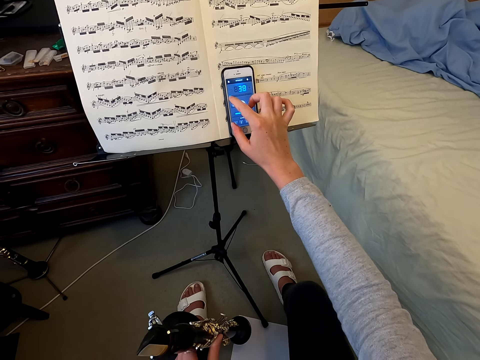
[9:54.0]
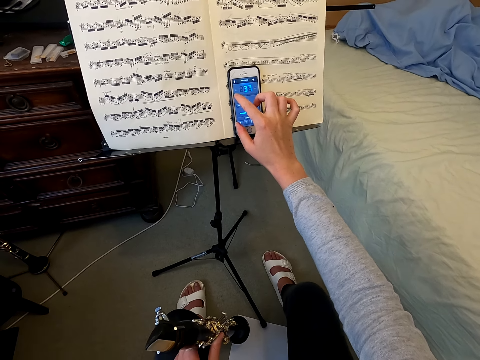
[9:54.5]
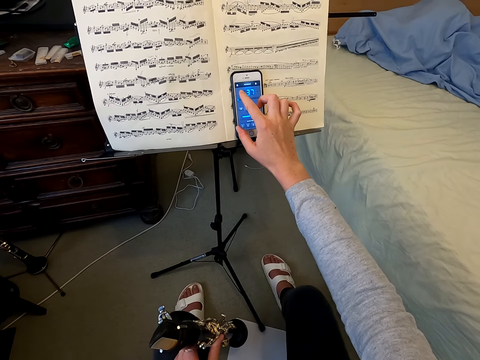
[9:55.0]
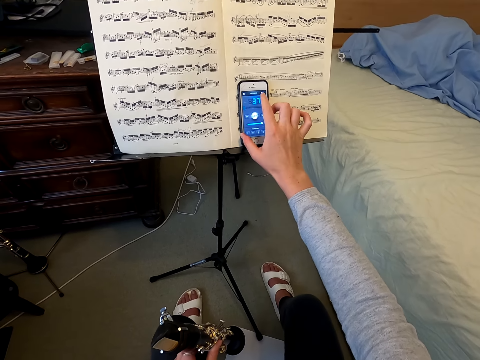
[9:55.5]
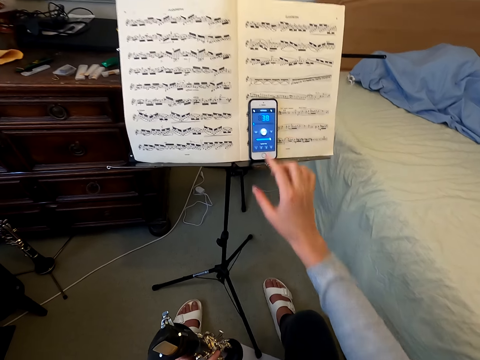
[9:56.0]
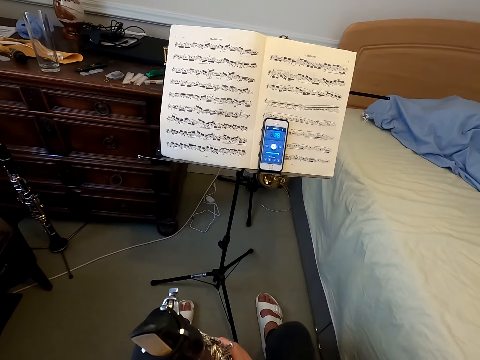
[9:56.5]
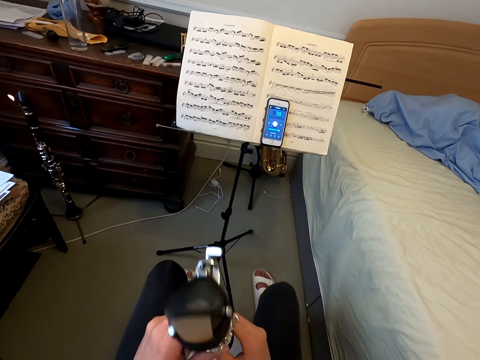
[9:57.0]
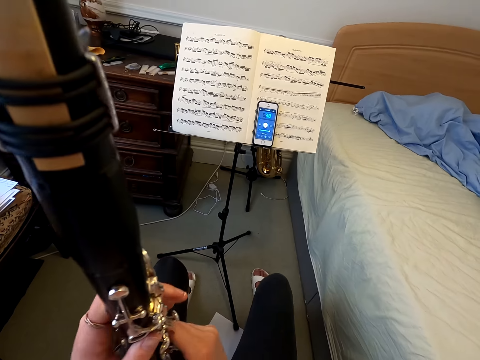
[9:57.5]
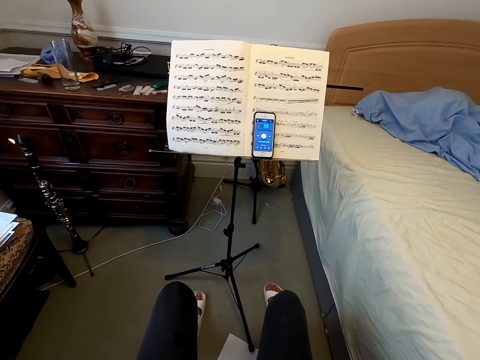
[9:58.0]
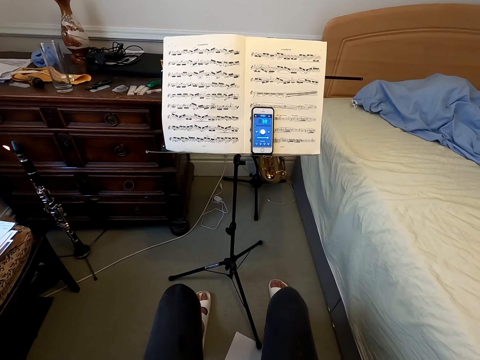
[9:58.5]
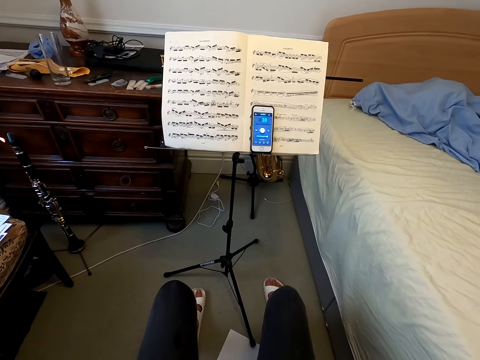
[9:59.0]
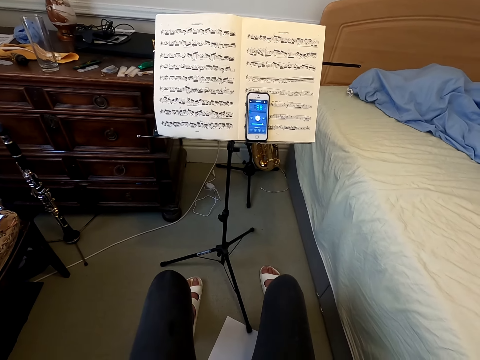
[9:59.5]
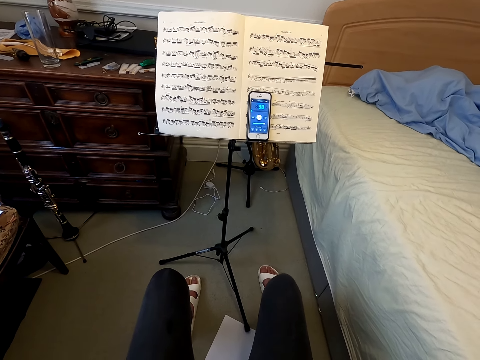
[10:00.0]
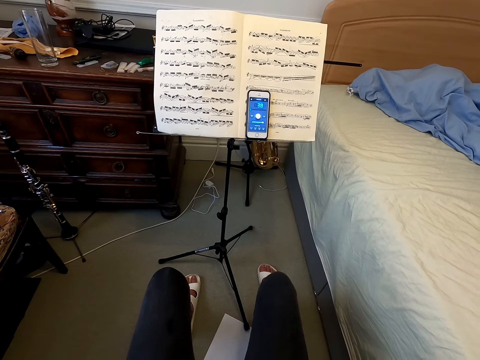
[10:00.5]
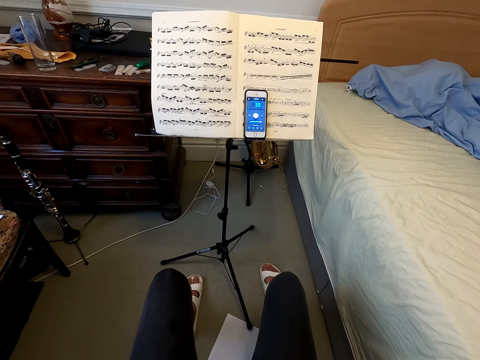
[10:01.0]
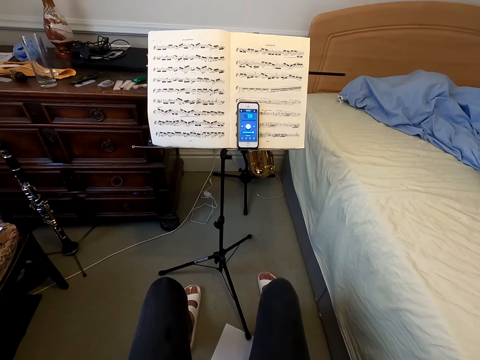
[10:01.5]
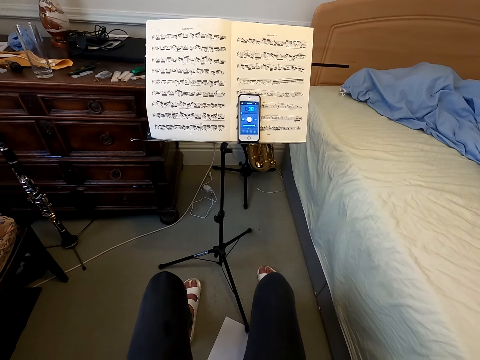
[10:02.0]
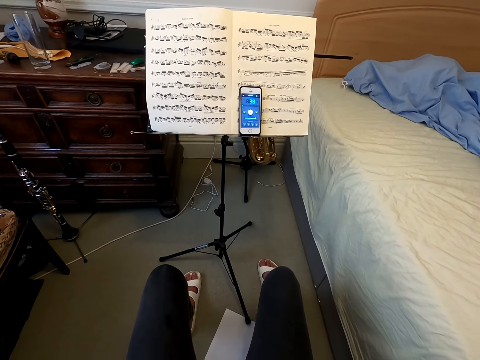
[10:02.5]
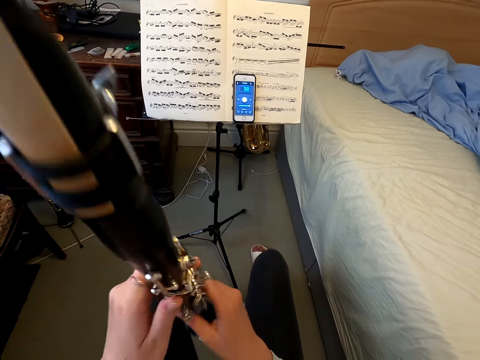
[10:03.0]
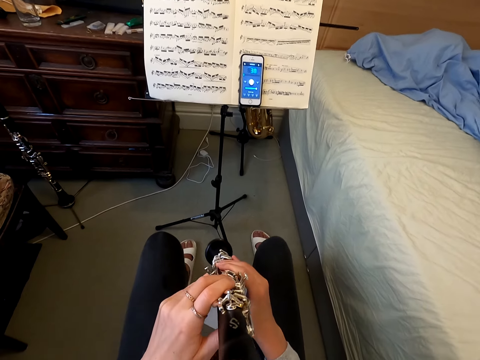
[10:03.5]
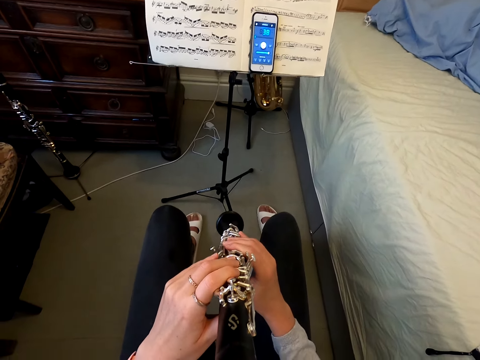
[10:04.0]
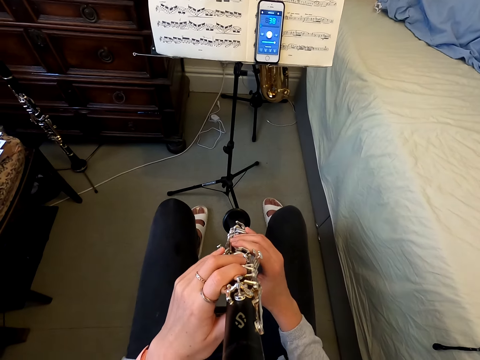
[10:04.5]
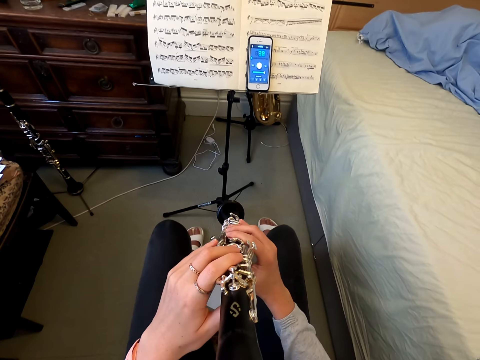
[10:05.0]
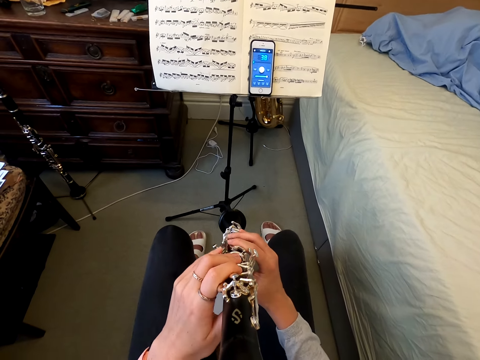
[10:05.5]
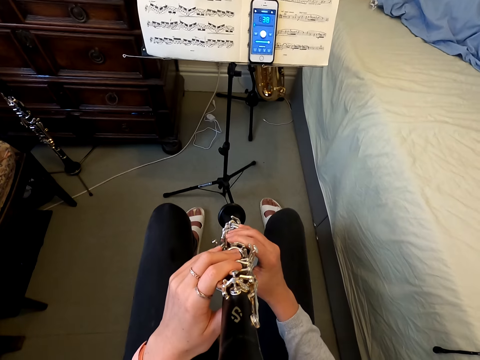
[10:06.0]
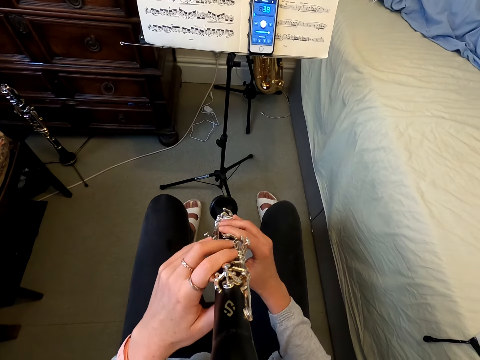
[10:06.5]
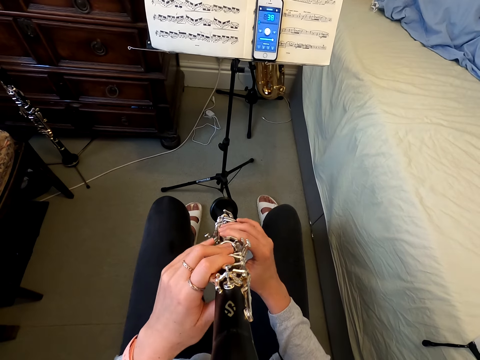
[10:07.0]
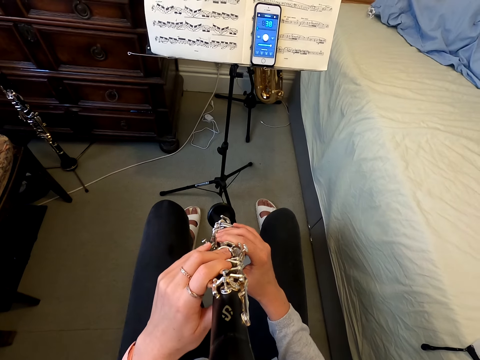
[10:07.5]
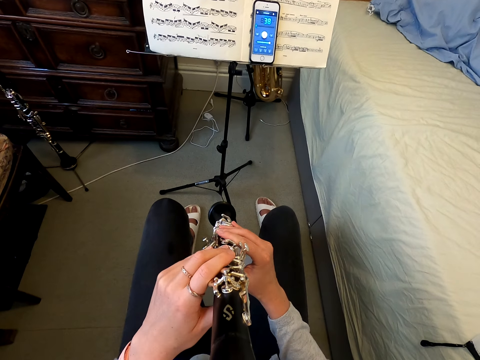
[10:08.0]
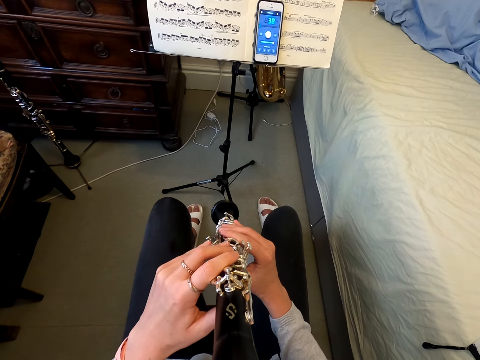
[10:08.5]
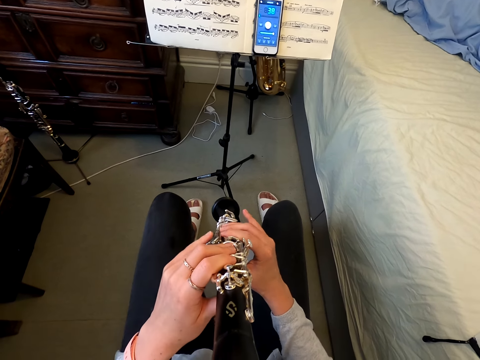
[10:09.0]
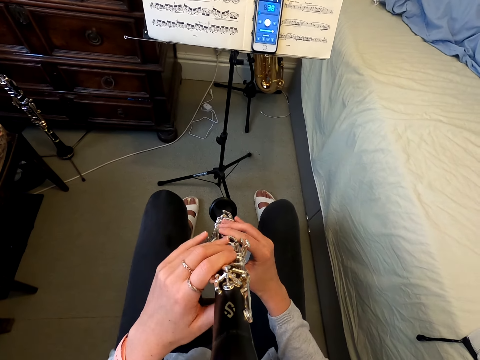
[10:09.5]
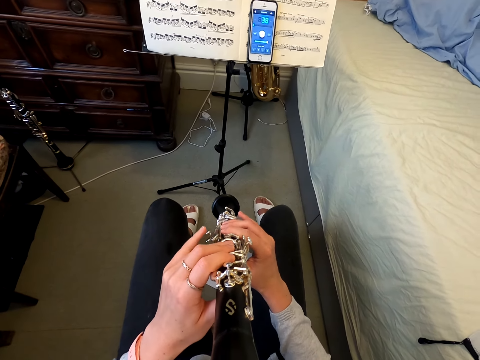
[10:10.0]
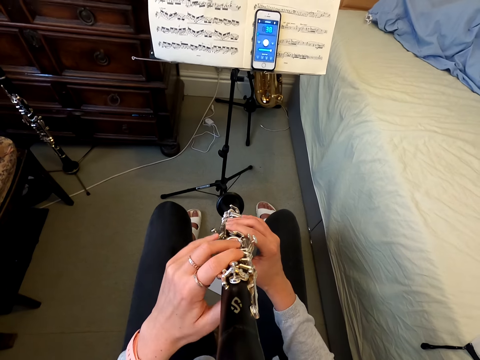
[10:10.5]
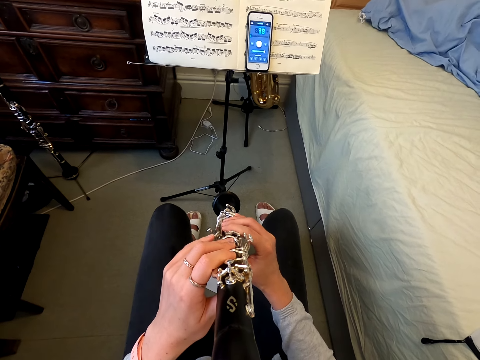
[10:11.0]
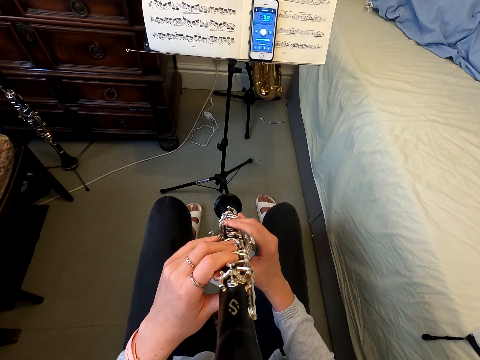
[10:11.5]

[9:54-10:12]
The camera wearer holds the saxophone with both hands and lifts the saxophone. She stares at the alto notes on the stands. She moves the saxophone to her mouth. She plays the saxophone with her hands on the keys.

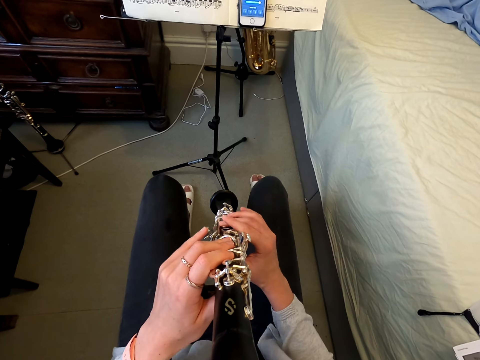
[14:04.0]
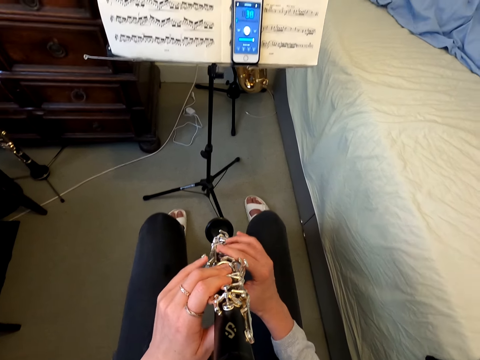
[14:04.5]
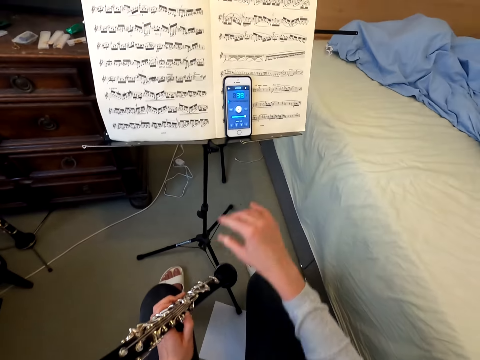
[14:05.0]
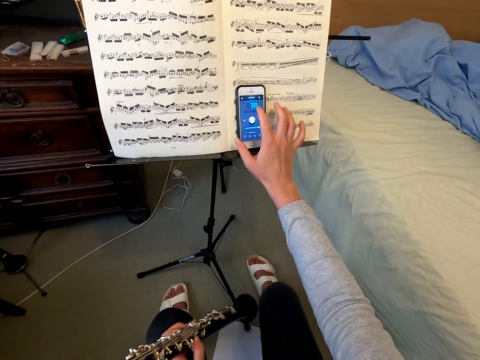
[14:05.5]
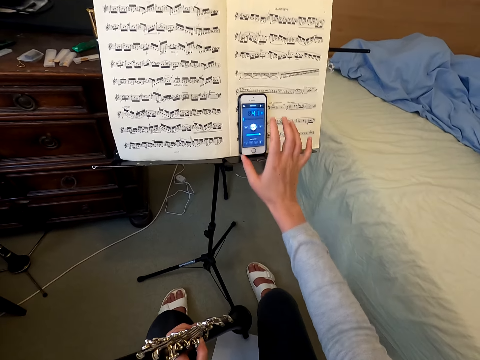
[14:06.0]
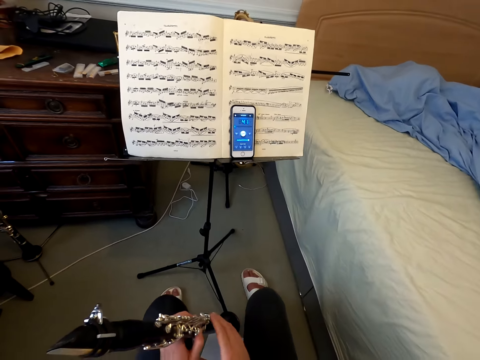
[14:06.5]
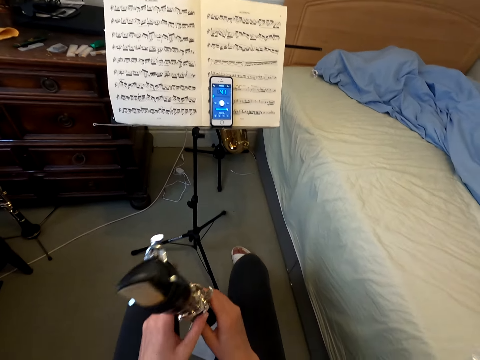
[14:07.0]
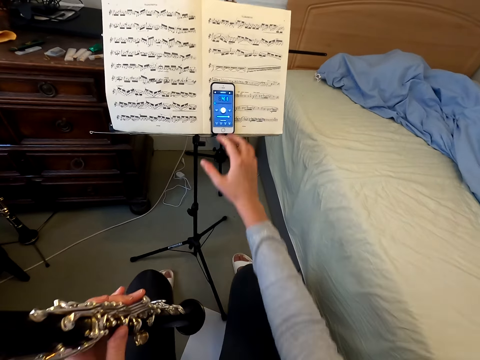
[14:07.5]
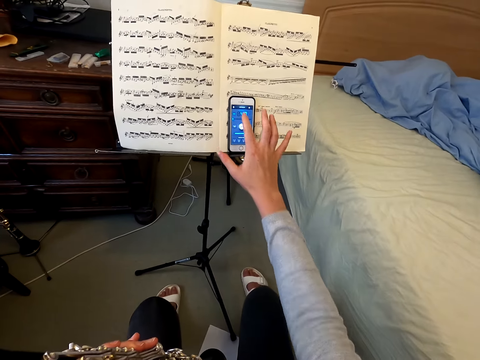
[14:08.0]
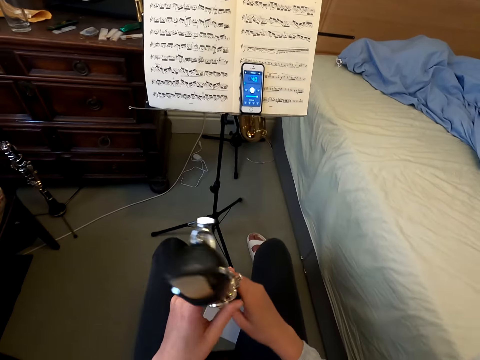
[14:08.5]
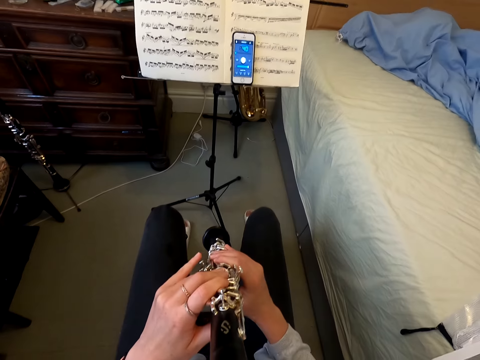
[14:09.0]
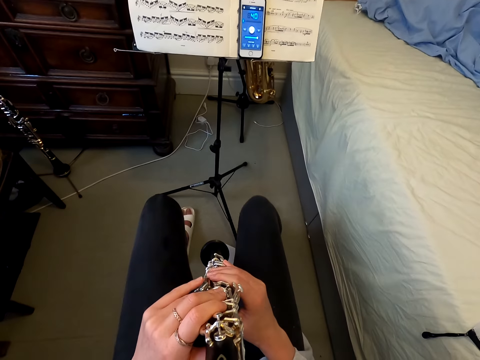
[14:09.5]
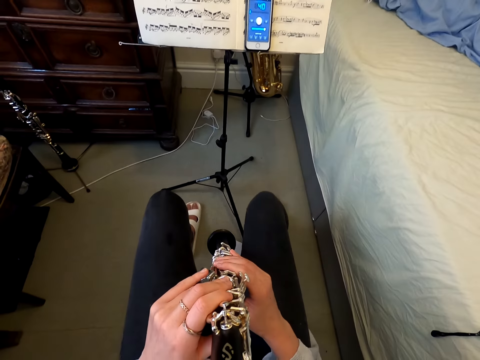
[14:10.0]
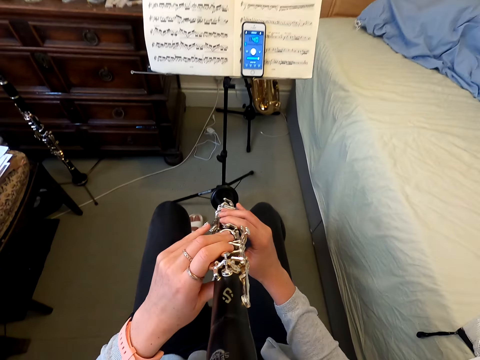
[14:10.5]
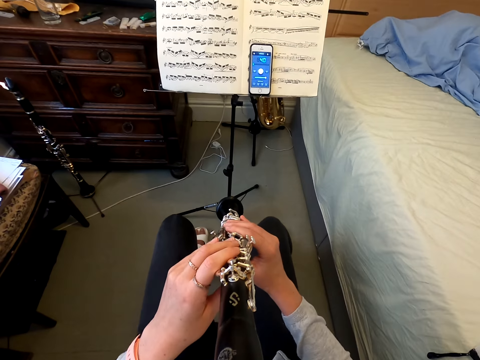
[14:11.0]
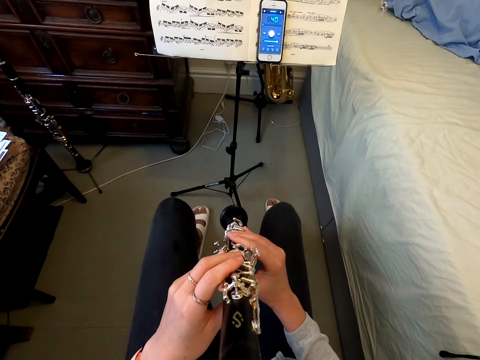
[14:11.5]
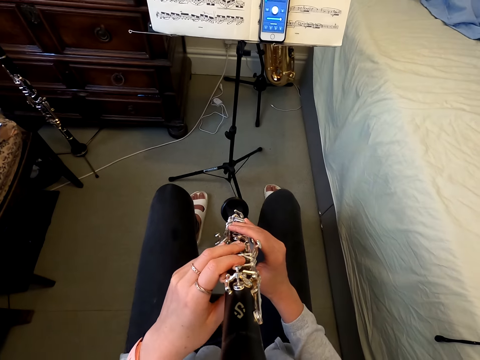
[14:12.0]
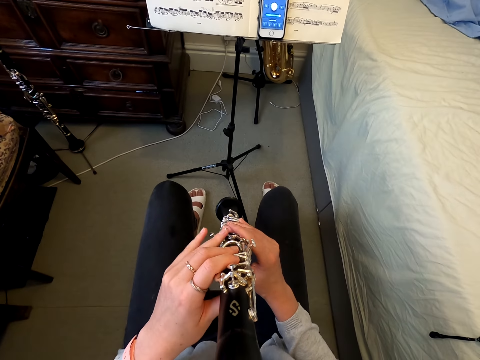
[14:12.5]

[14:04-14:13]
The camera wearer taps the phone. He drops his hand. He taps the phone. He holds the reed instrument. He plays with the reed instrument.
